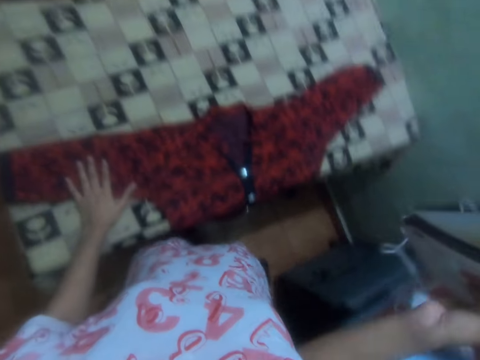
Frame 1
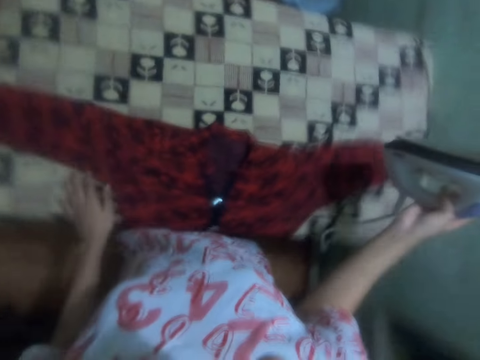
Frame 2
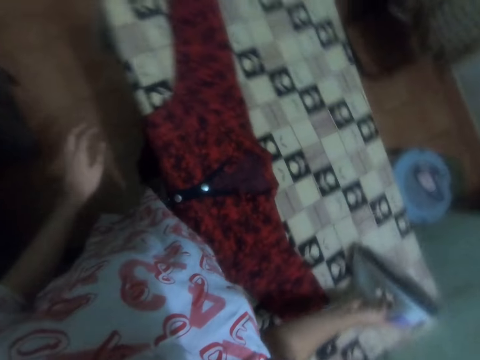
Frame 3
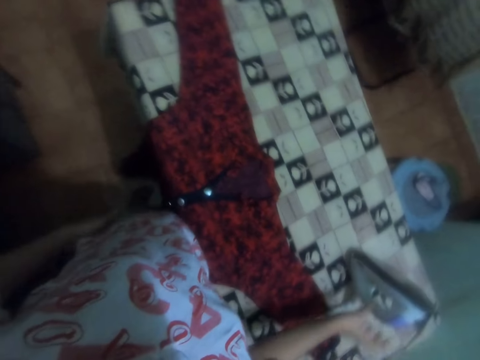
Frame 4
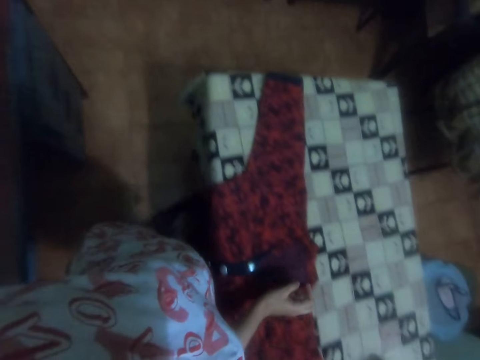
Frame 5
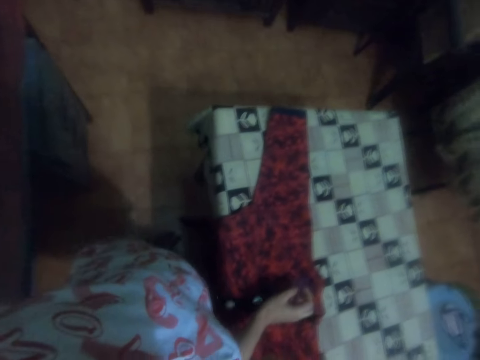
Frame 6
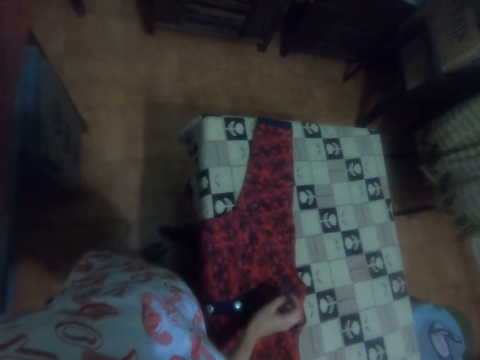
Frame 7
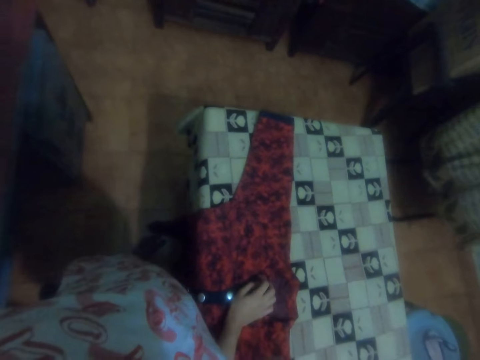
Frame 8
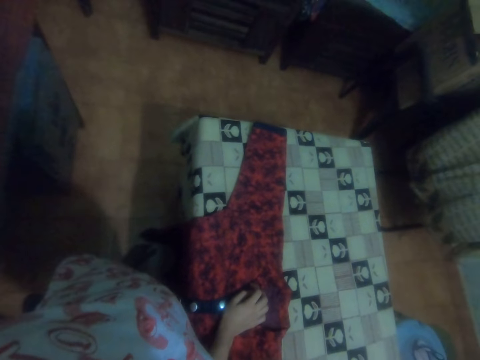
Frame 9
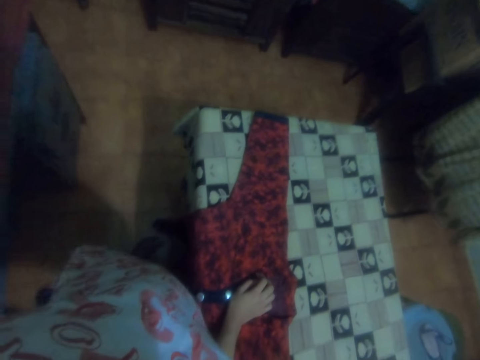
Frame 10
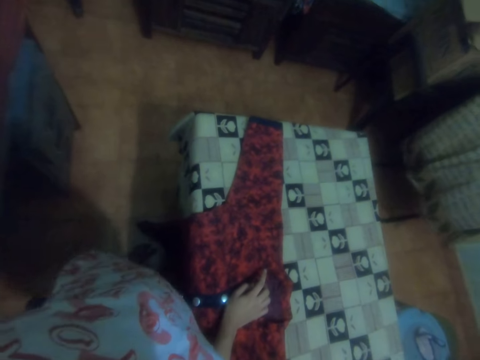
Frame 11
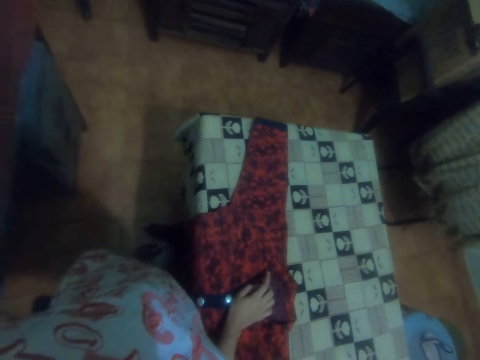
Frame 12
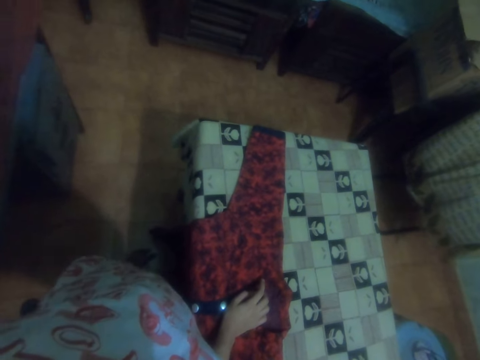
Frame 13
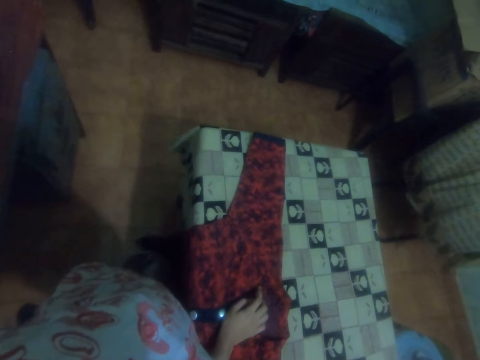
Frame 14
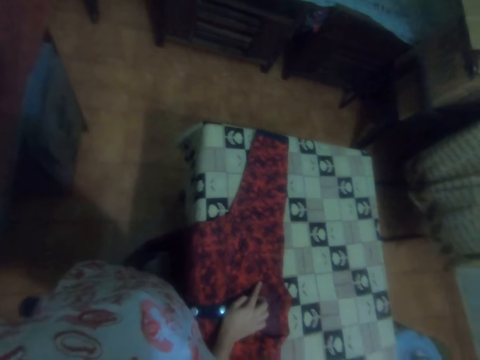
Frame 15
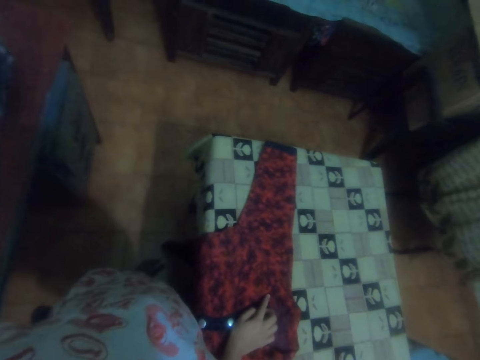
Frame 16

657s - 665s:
The camera wearer puts the iron box on the ironing table with the right hand. They look around a room.

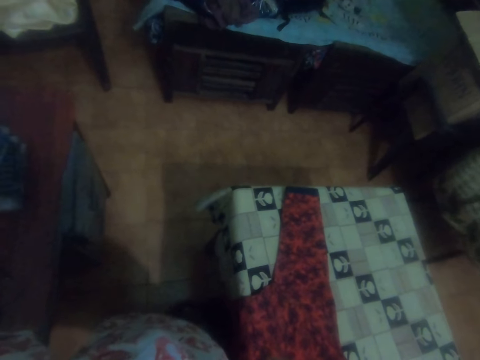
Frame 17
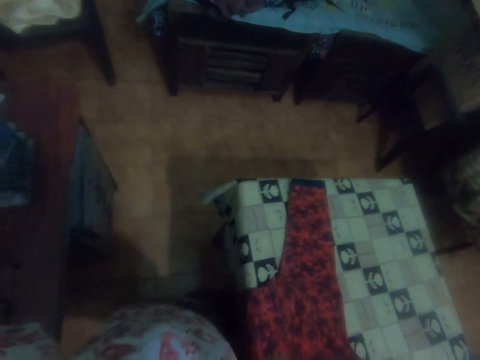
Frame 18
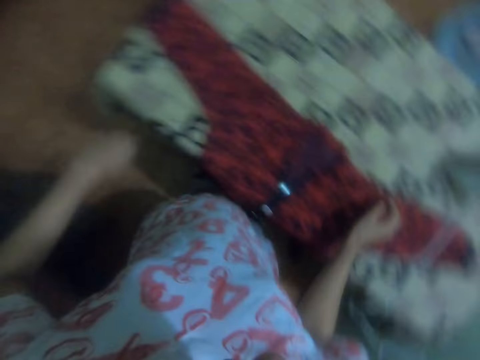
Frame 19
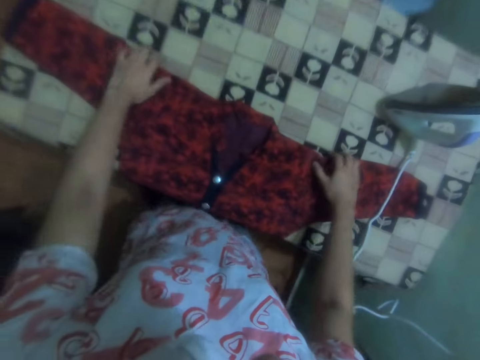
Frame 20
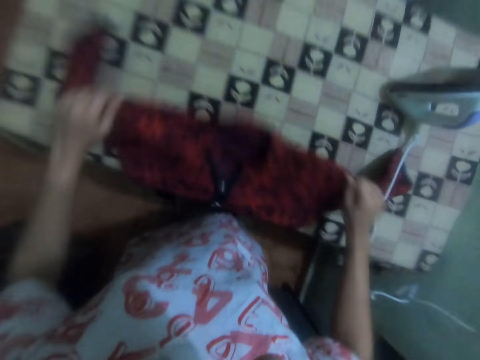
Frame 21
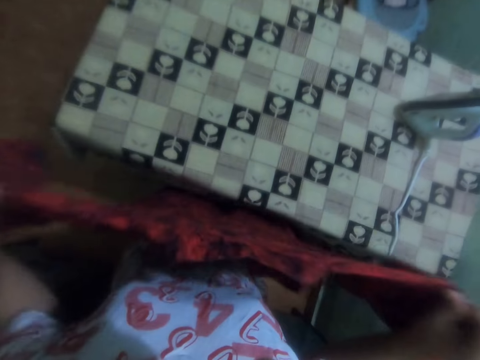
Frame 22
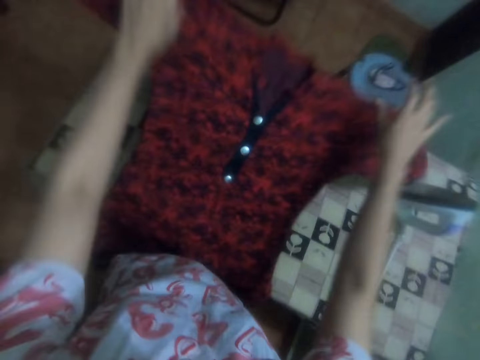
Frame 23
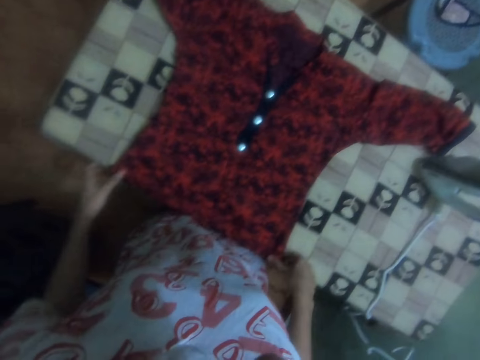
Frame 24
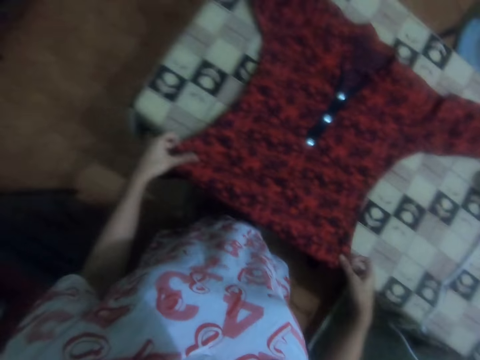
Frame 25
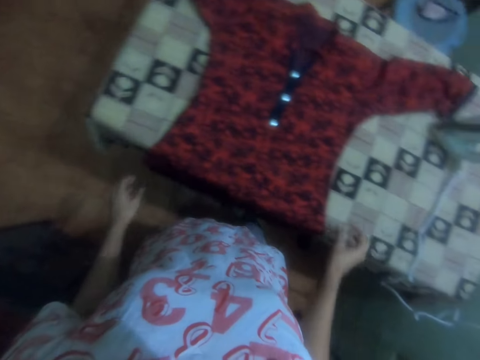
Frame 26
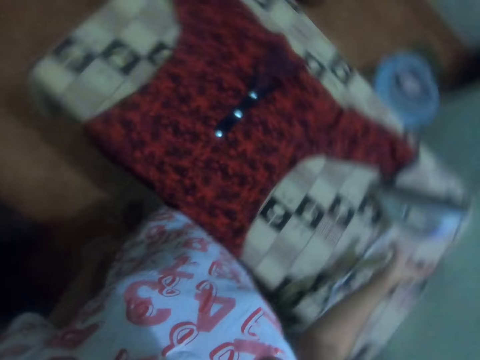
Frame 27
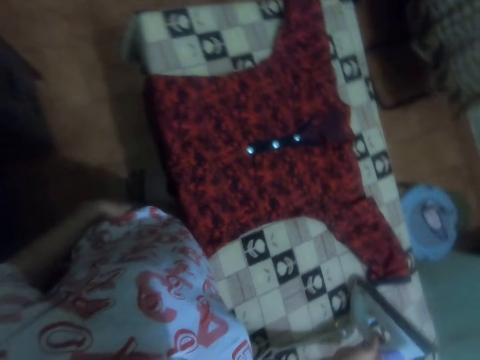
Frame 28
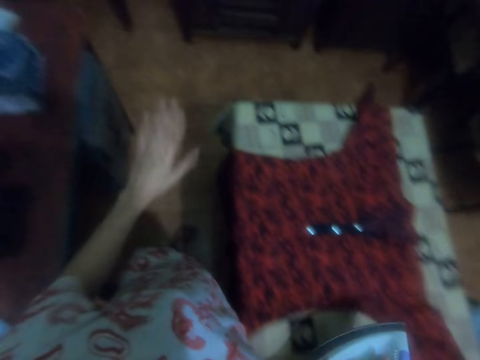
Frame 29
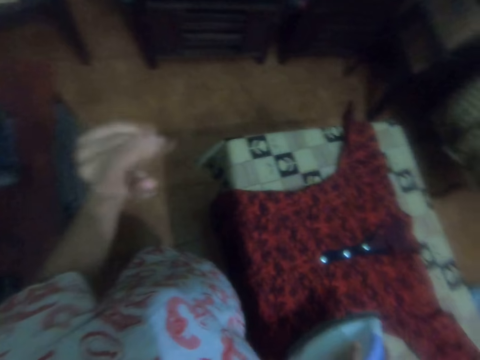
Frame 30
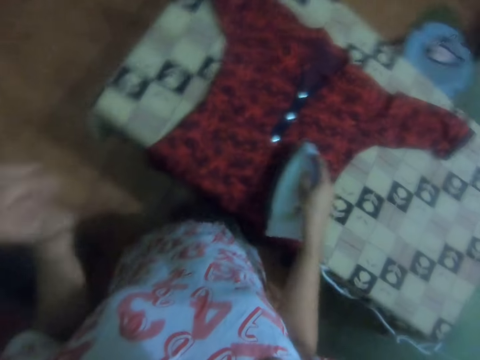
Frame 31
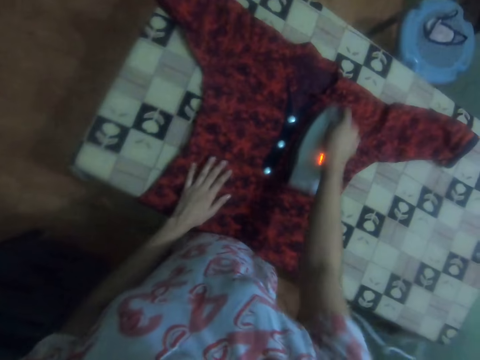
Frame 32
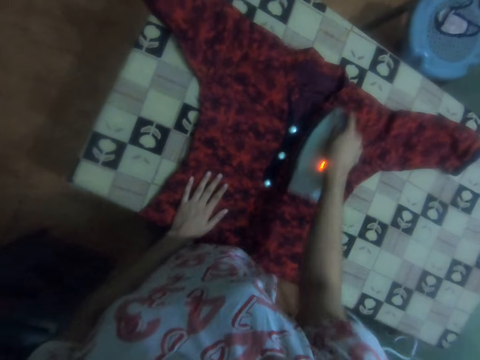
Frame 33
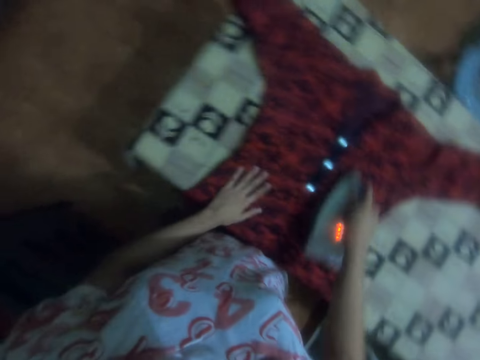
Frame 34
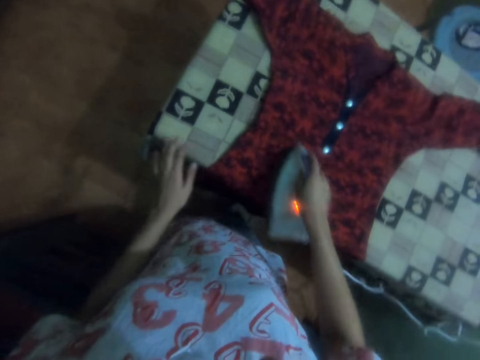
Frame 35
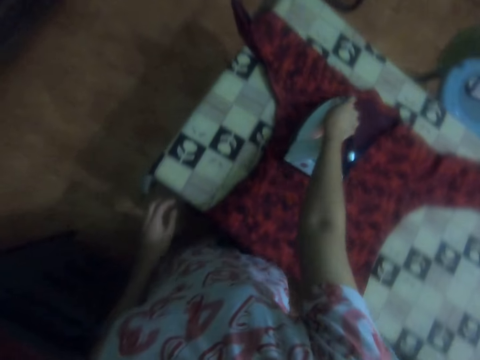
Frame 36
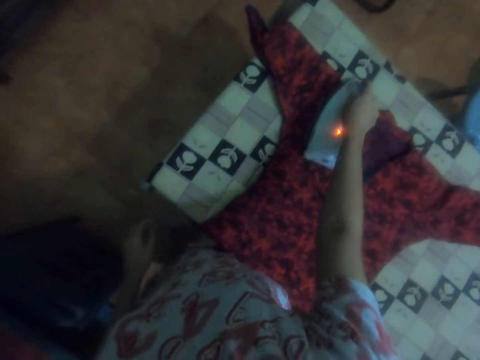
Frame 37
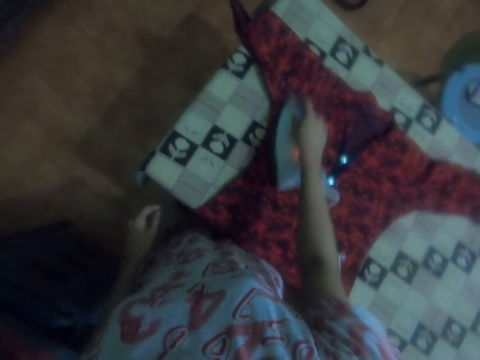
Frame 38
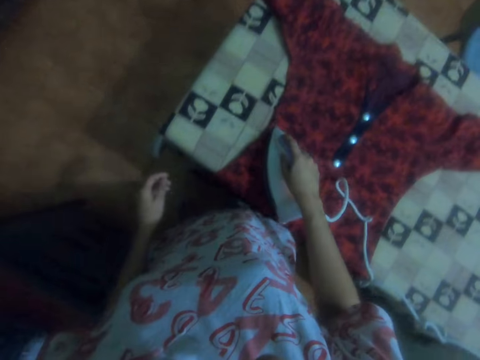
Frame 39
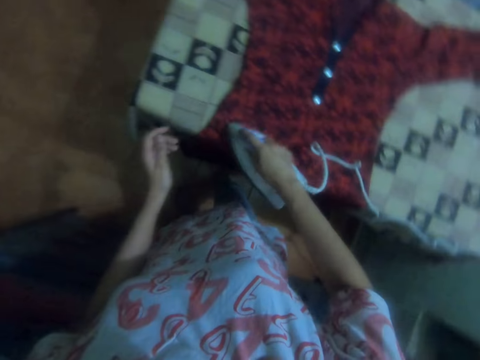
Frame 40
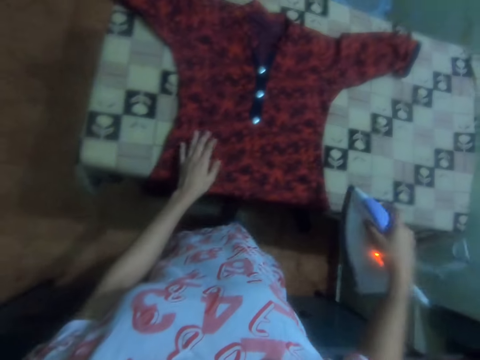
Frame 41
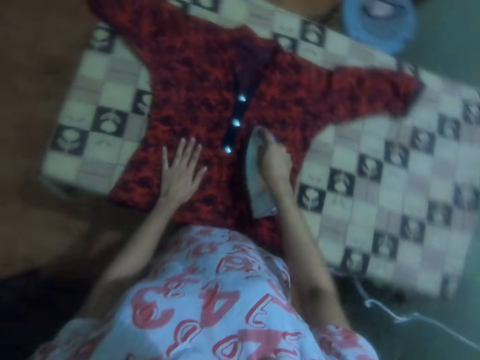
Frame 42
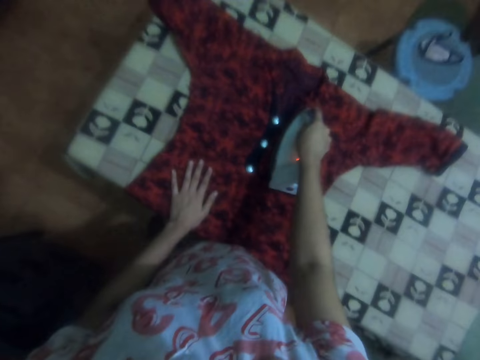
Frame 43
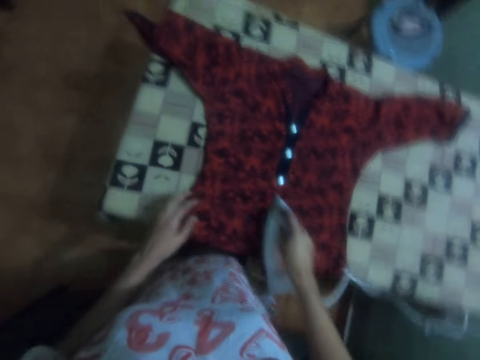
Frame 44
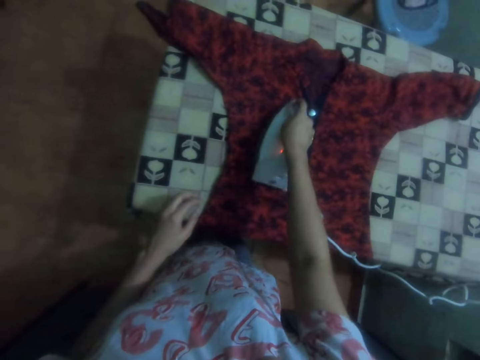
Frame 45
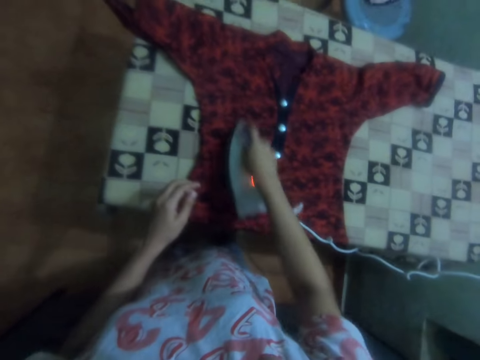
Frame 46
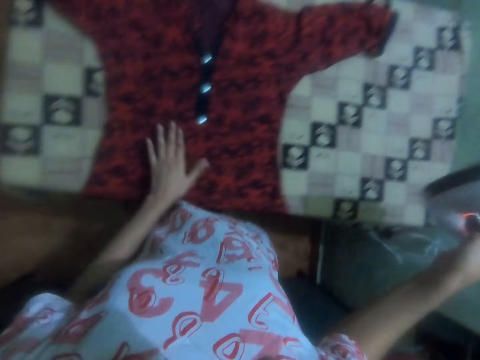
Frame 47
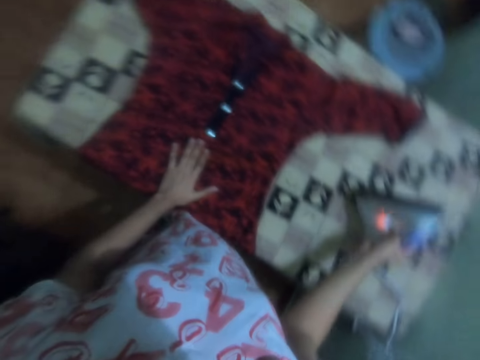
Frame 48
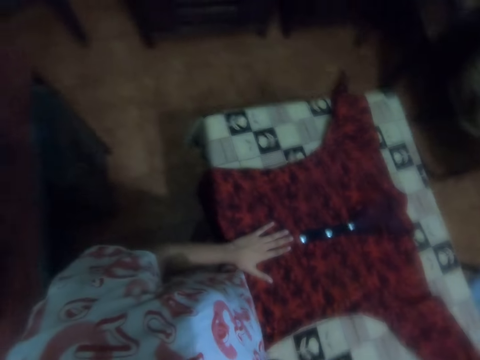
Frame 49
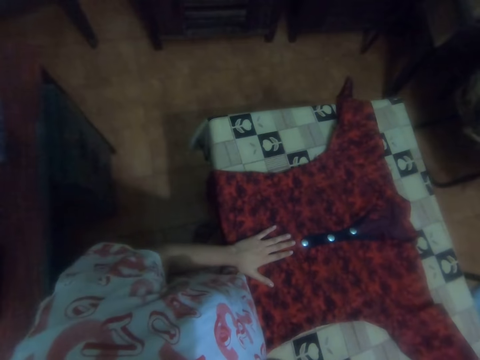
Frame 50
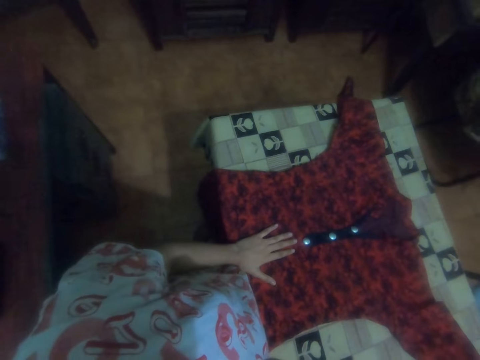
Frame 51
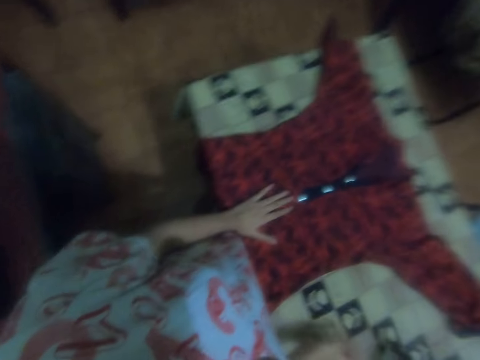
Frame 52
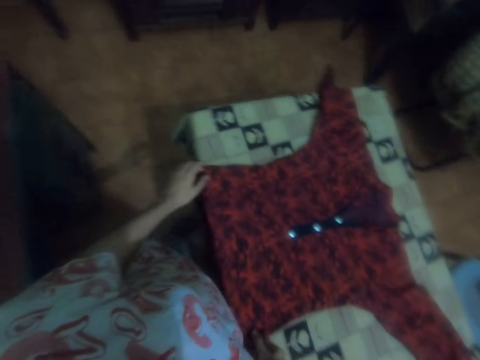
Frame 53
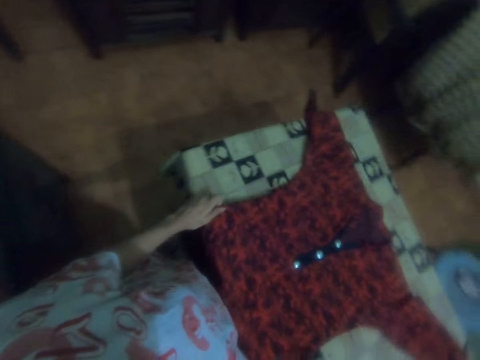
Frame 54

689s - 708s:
The camera wearer picks the dress from the ironing table. They spread the dress on the ironing table. They pick the iron box from the ironing table with the right hand. They make a gesture with the left hand. They iron the dress on the ironing table with the iron box. They put the iron box on the ironing table with the right hand. They look around a room.
